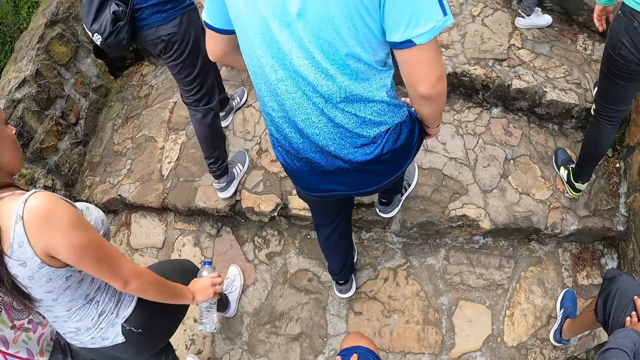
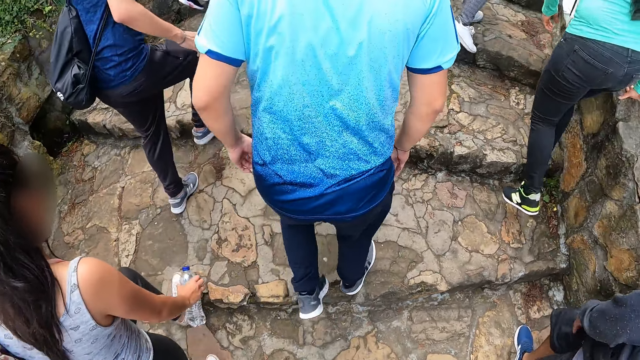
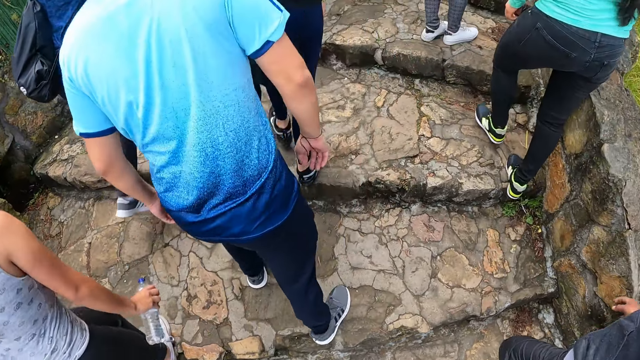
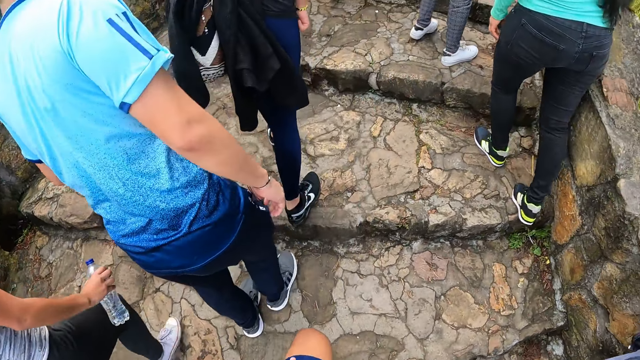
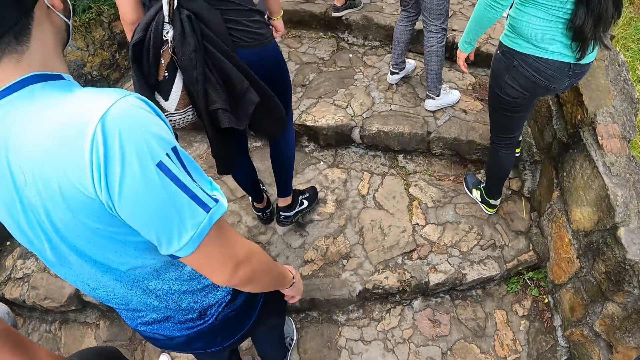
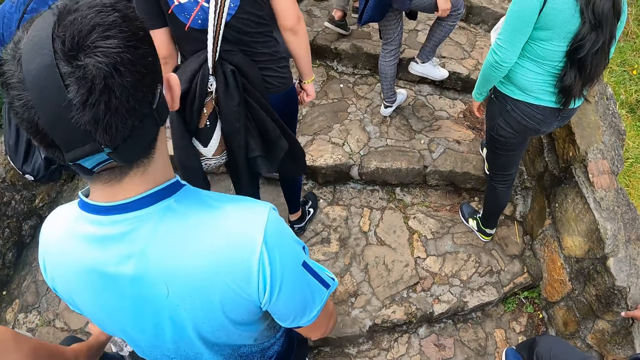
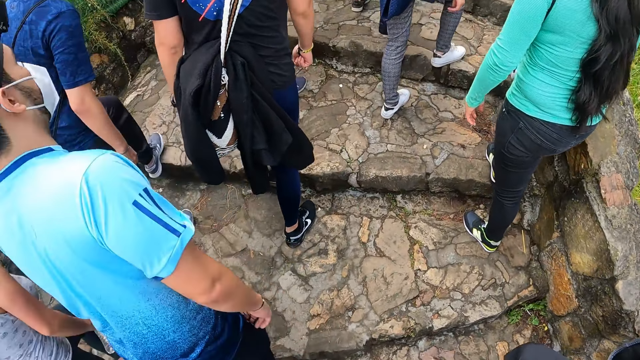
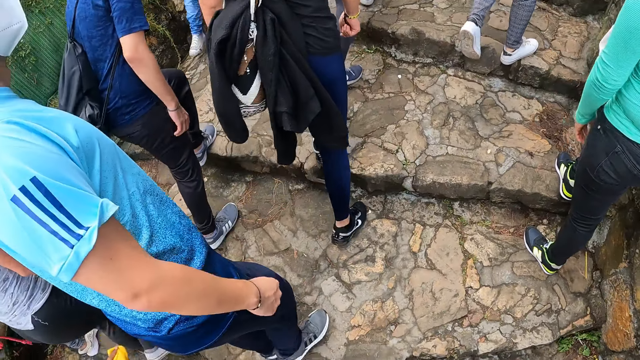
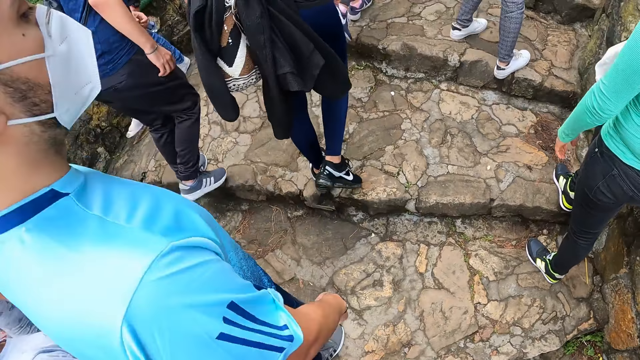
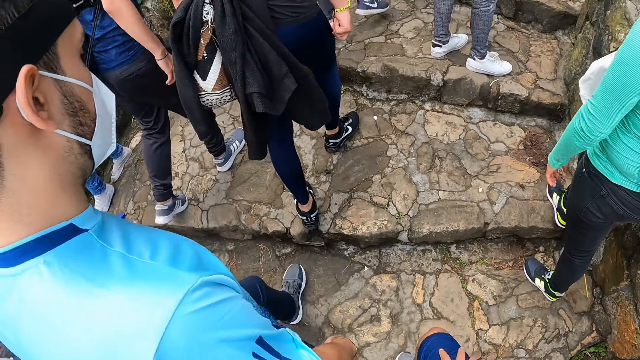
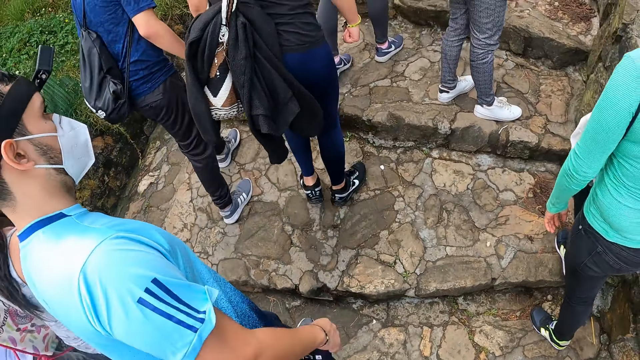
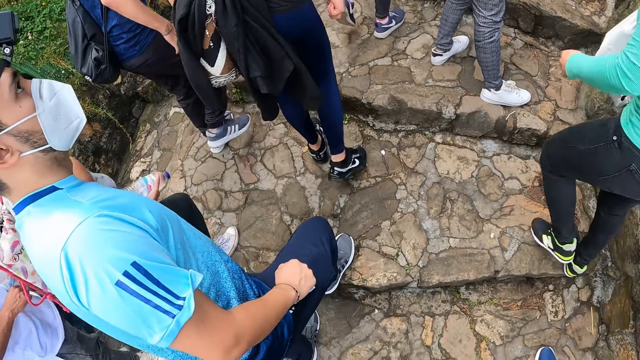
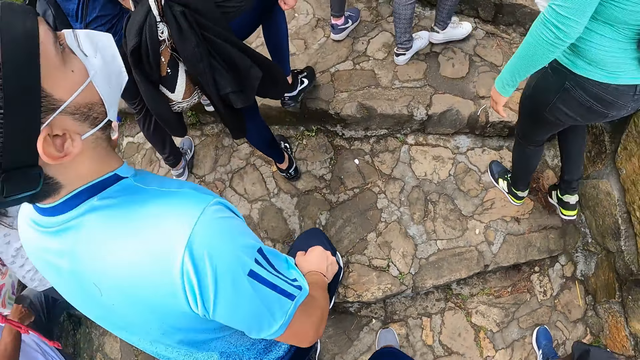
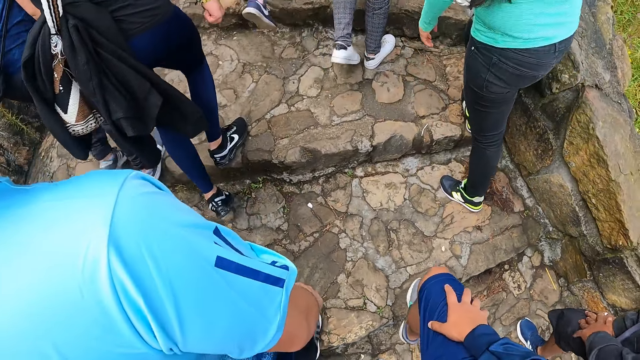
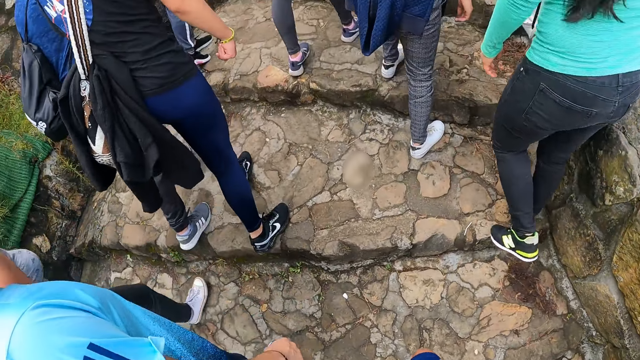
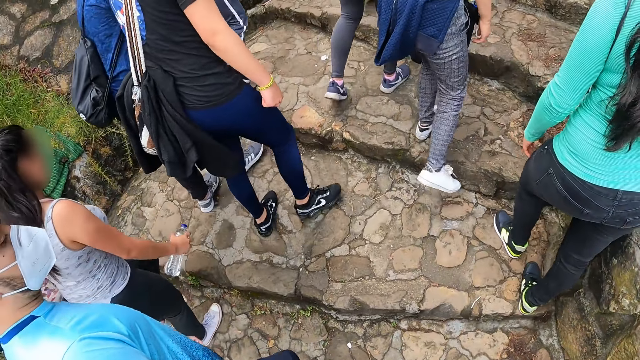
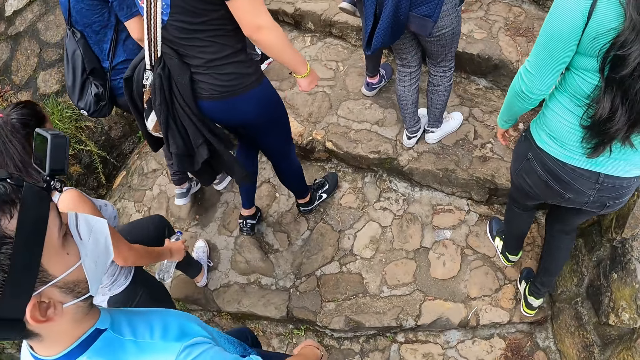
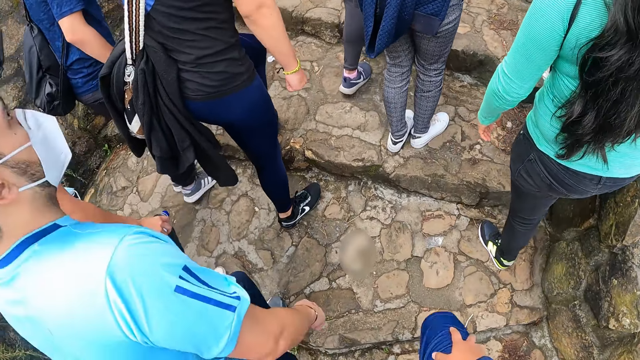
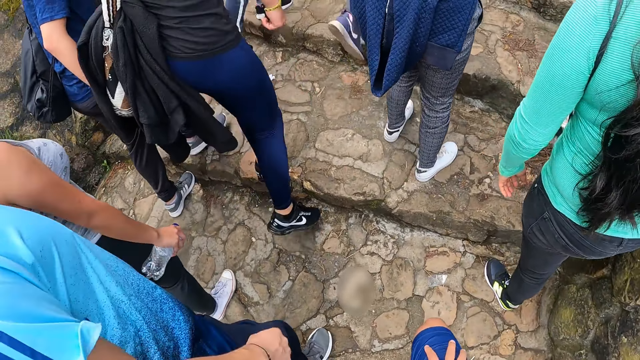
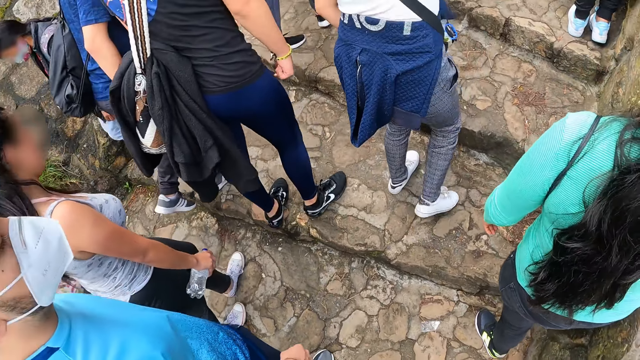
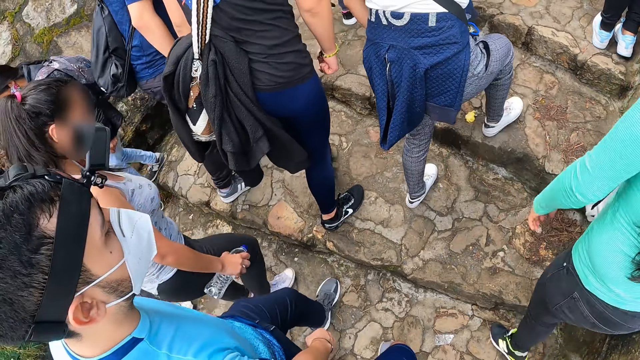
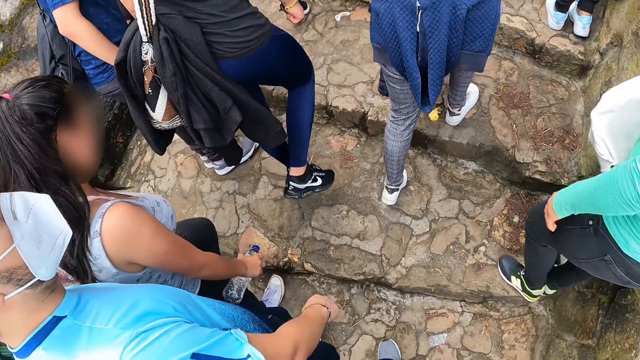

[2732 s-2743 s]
A person and other people are moving on stairs.

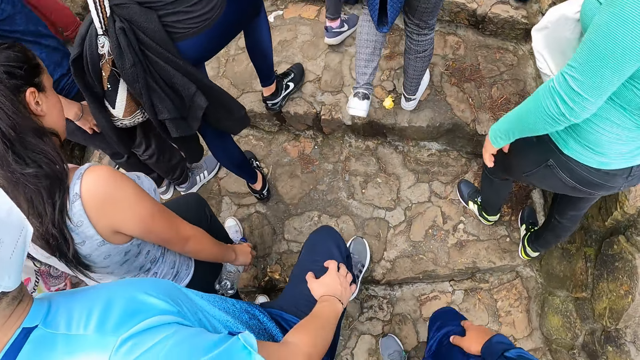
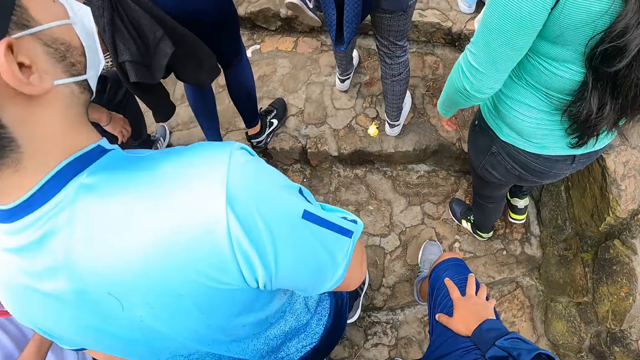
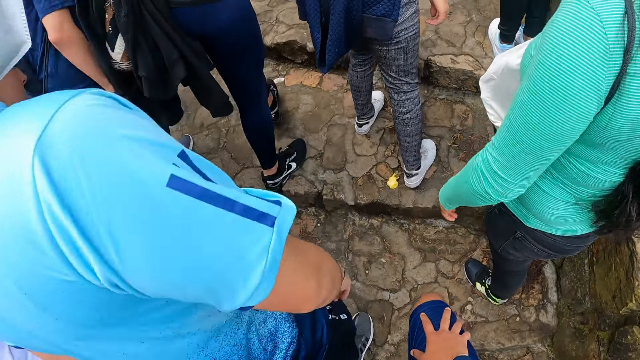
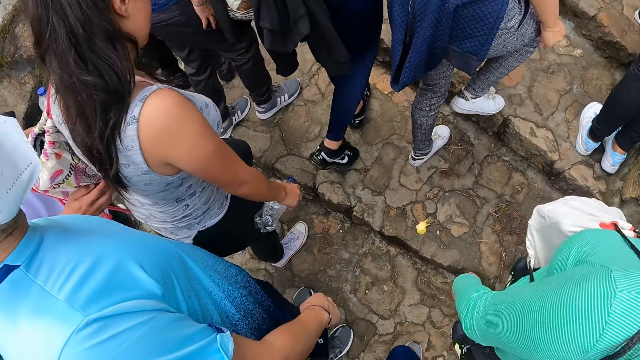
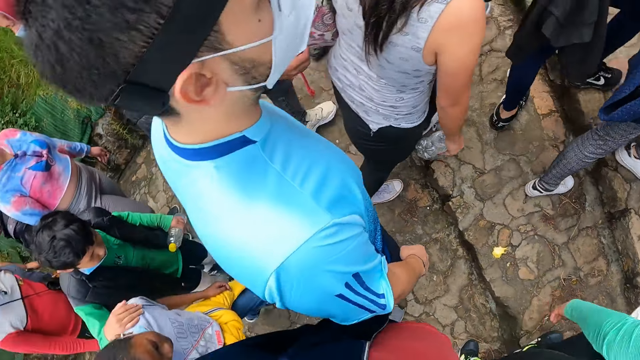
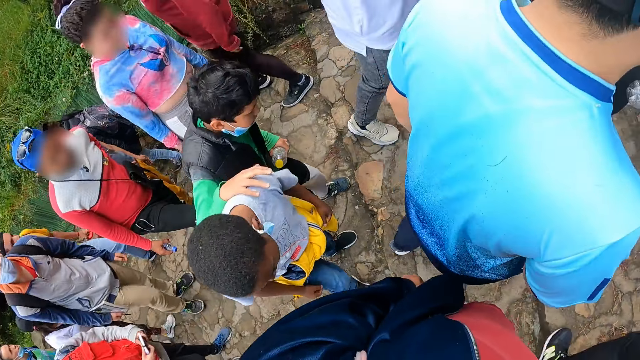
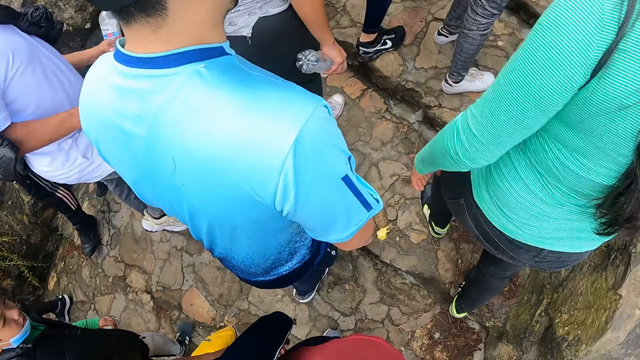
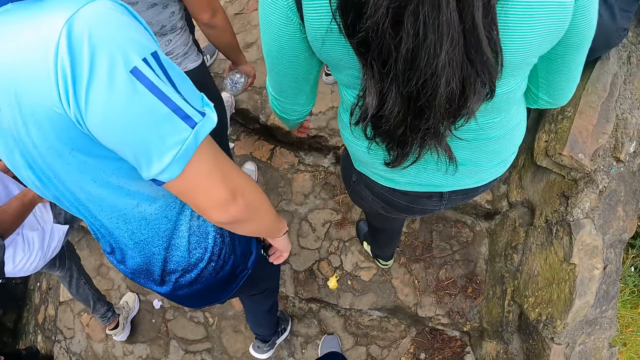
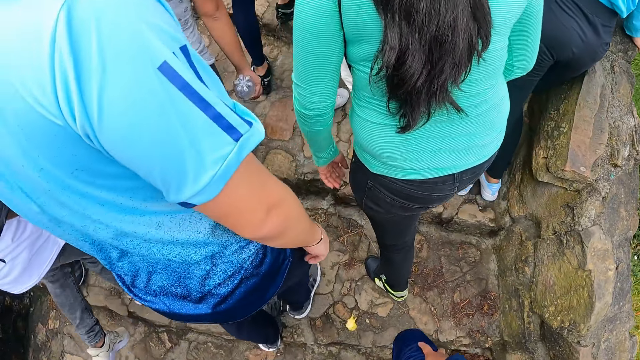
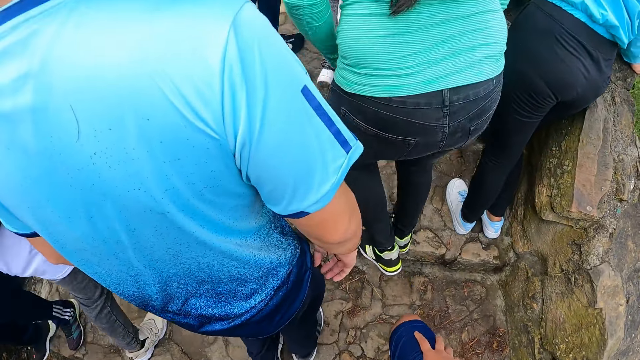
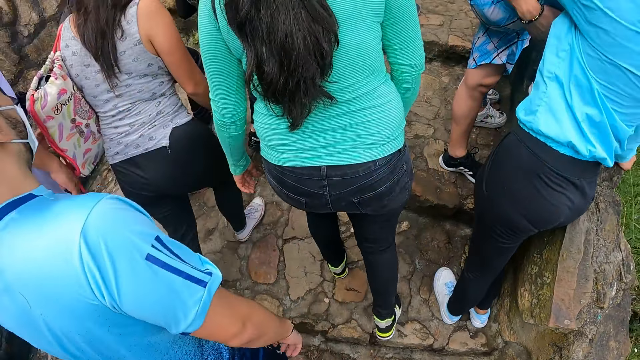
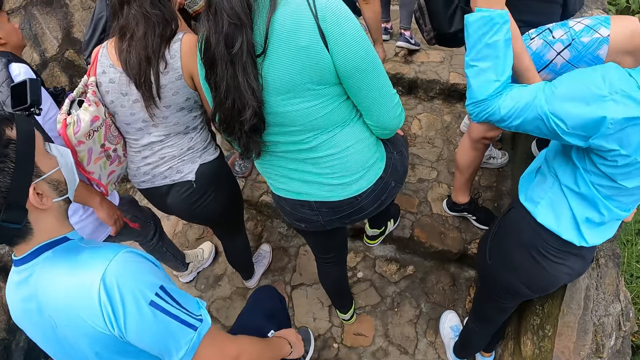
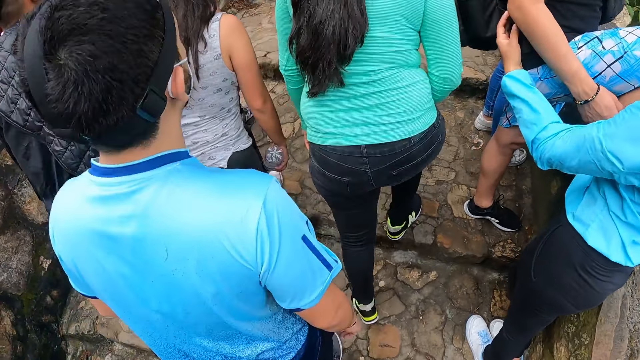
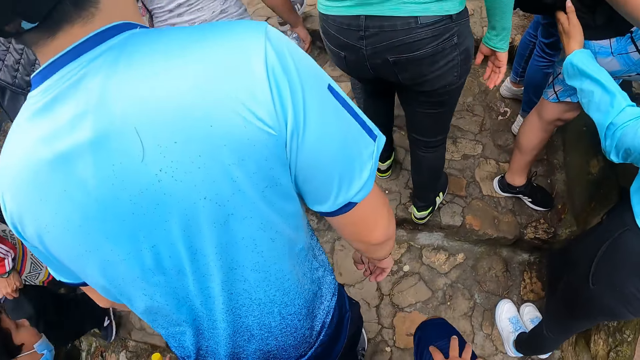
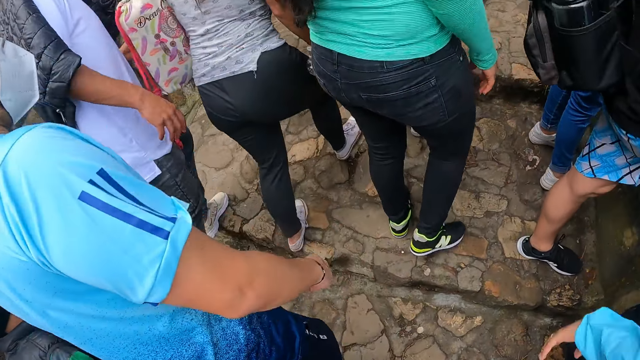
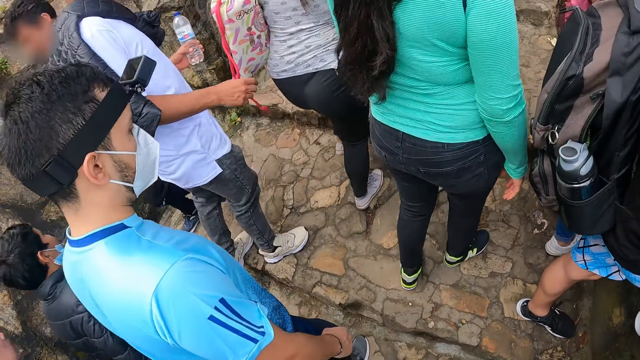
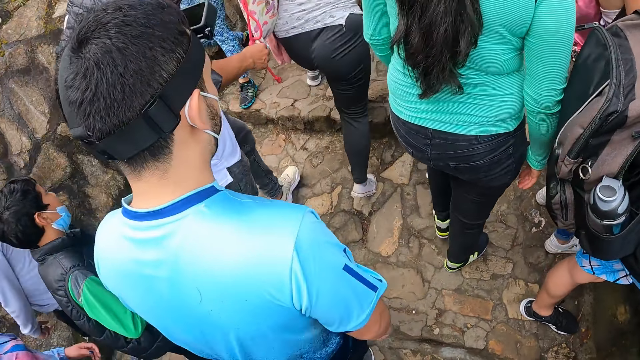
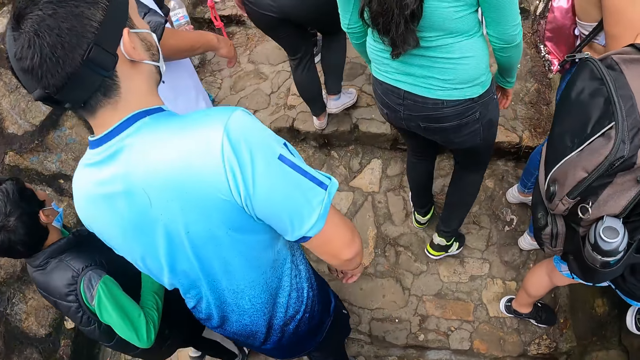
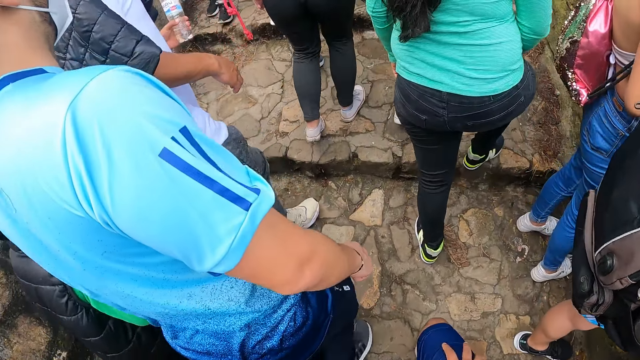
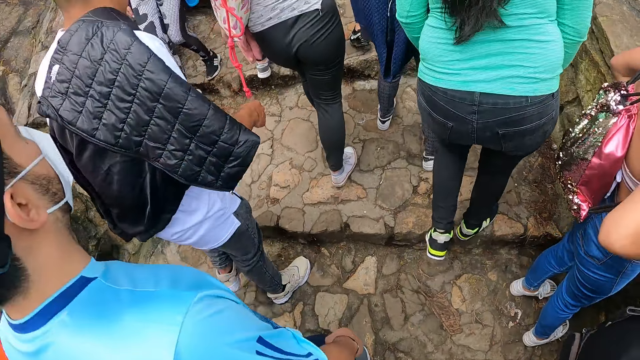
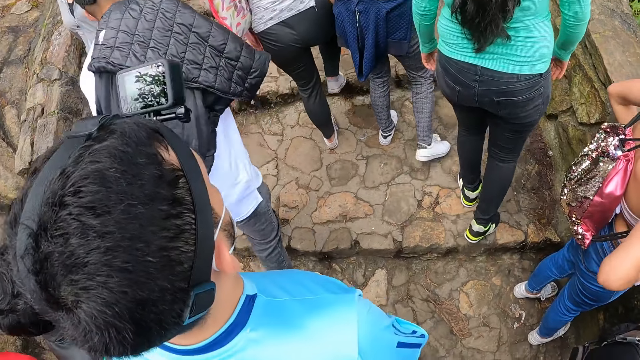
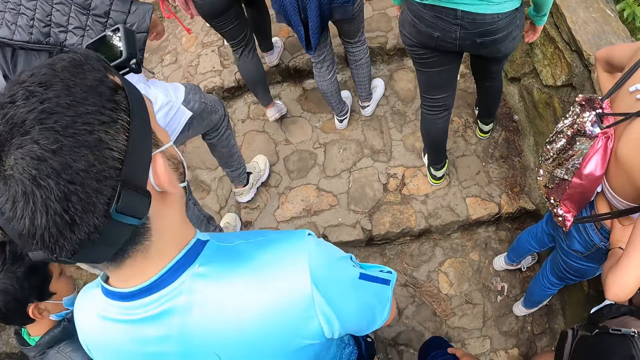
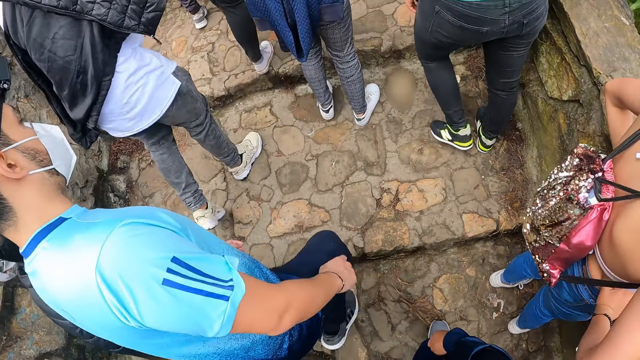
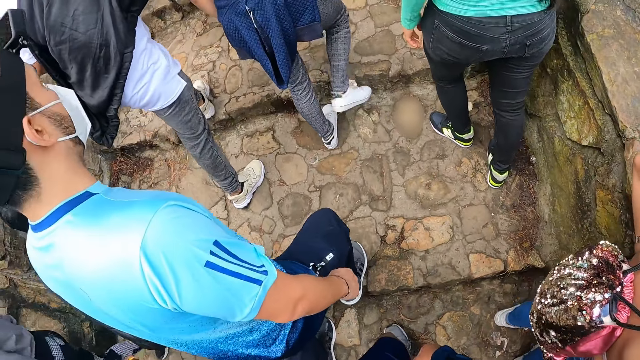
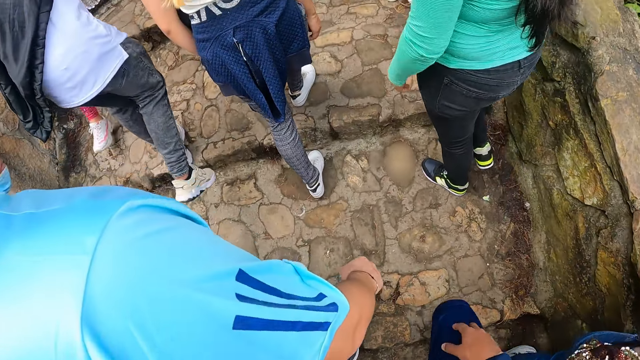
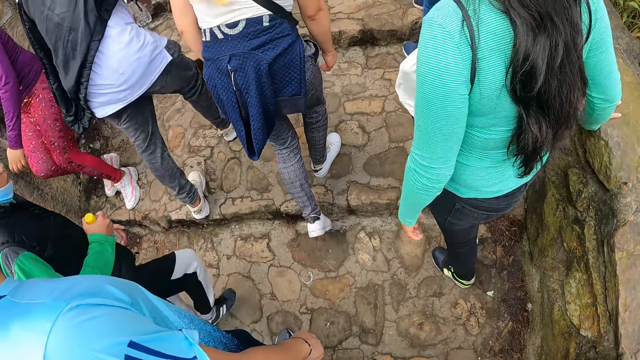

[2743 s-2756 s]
People are moving on the stairs. A person stares around. People are moving on the stairs.
